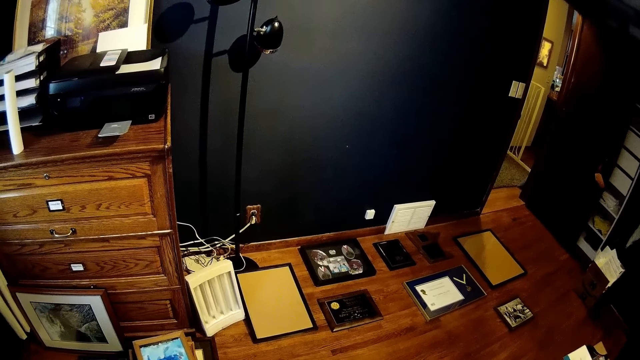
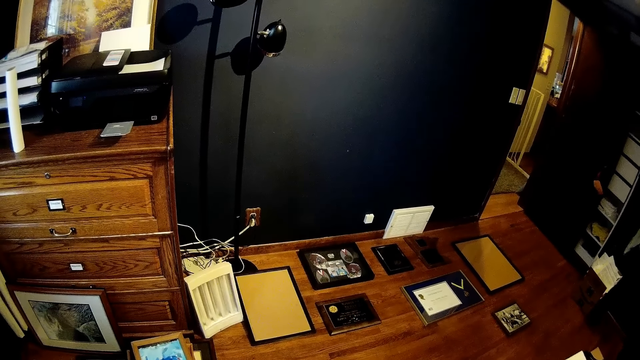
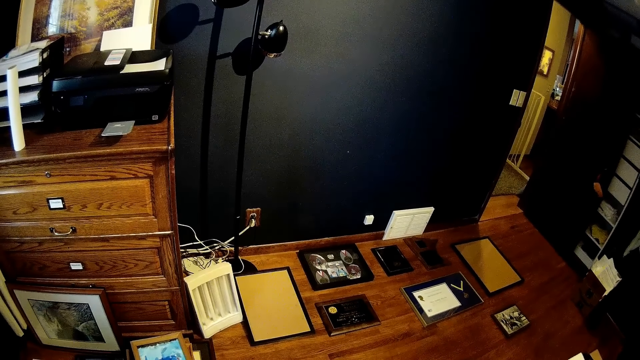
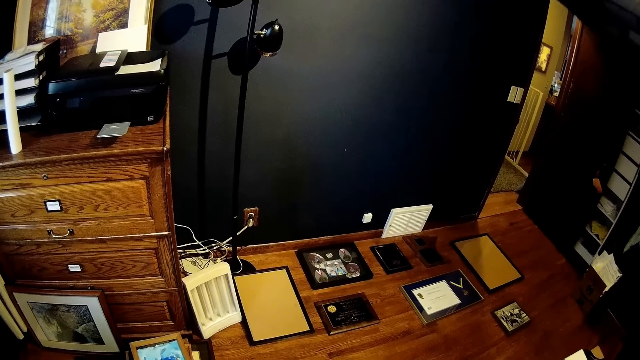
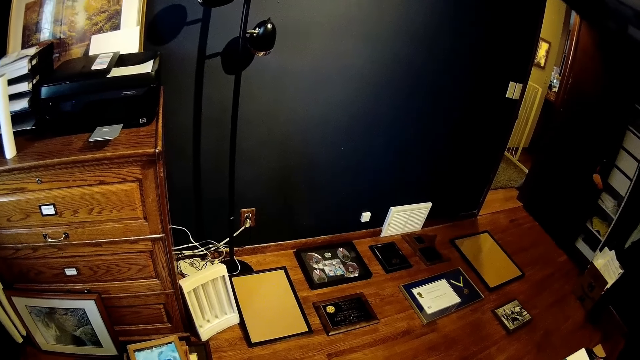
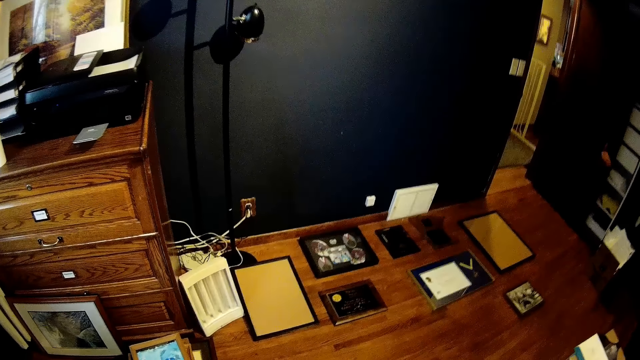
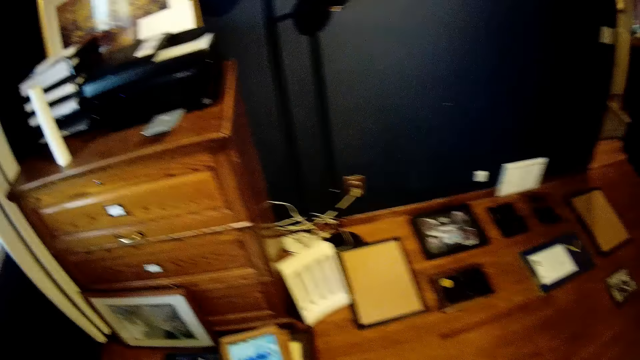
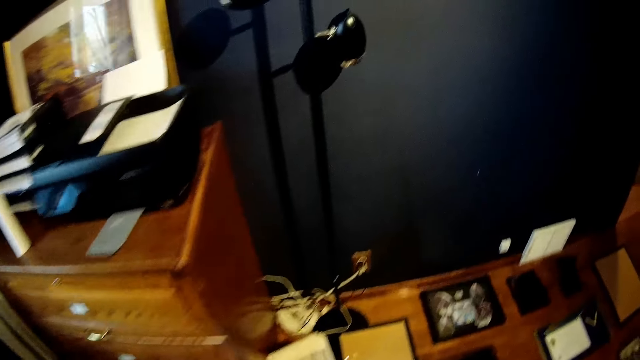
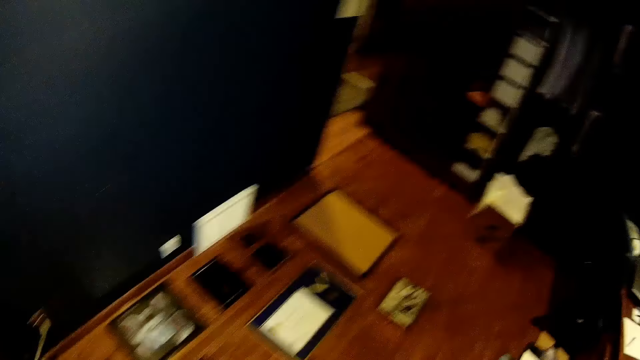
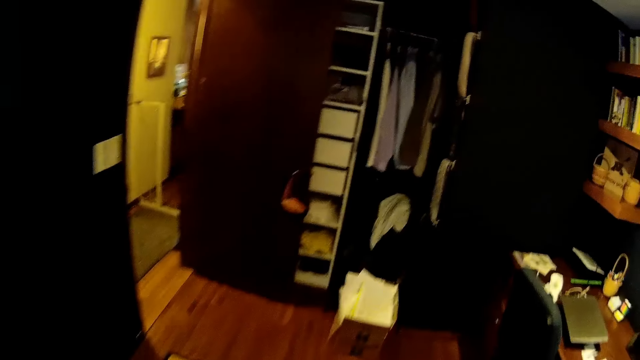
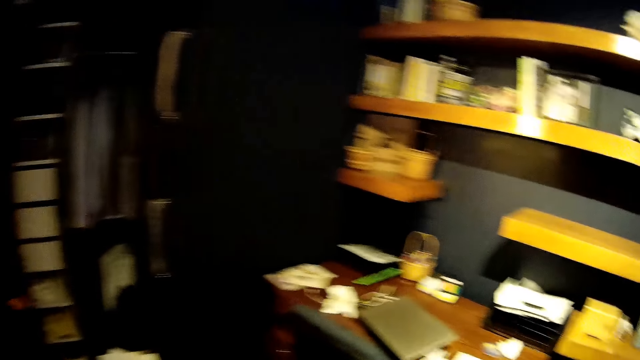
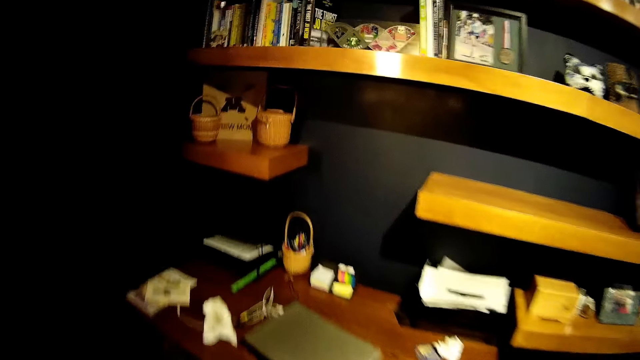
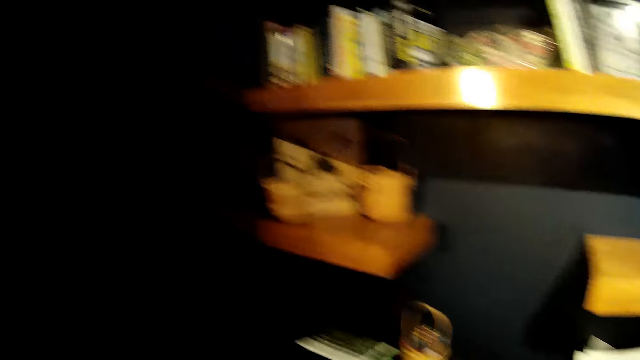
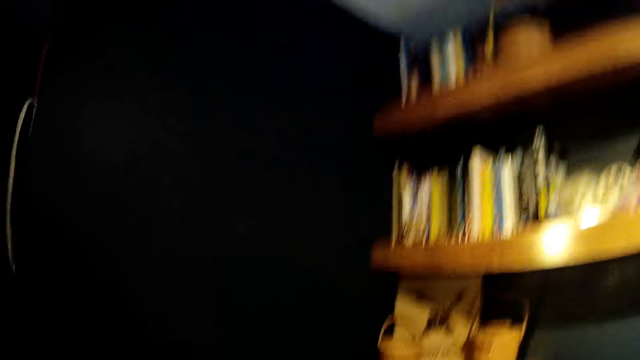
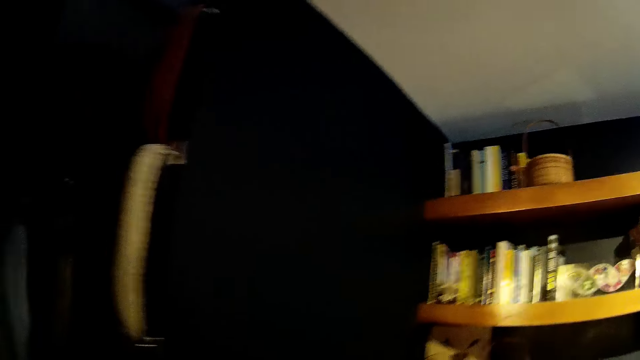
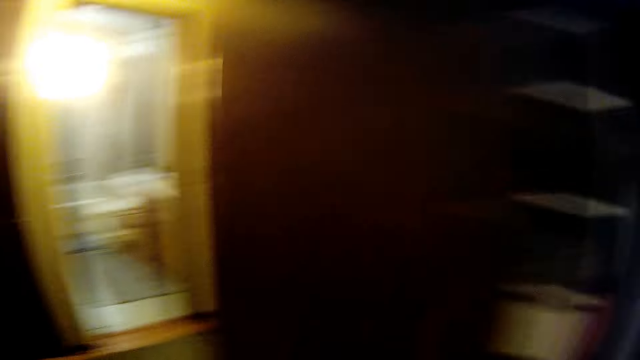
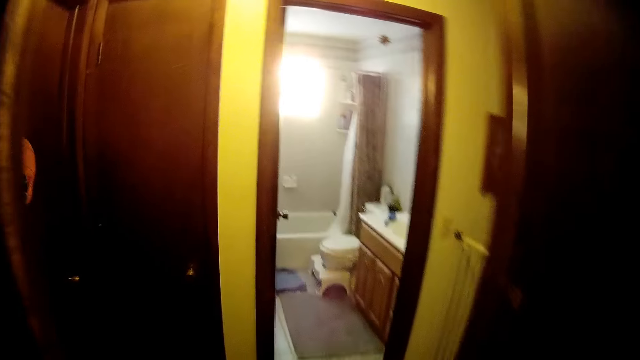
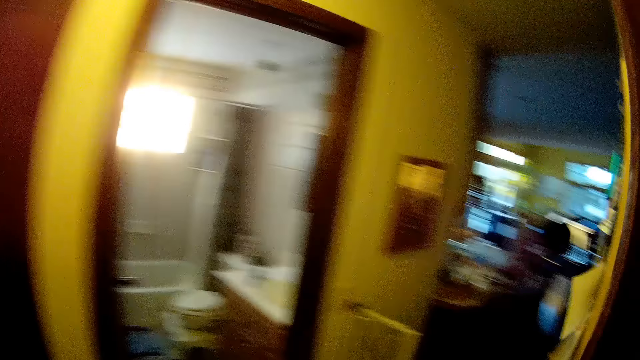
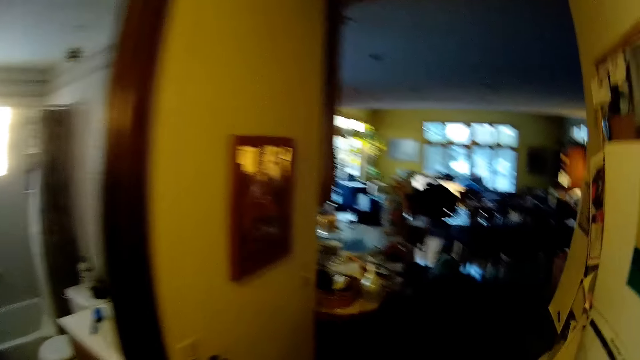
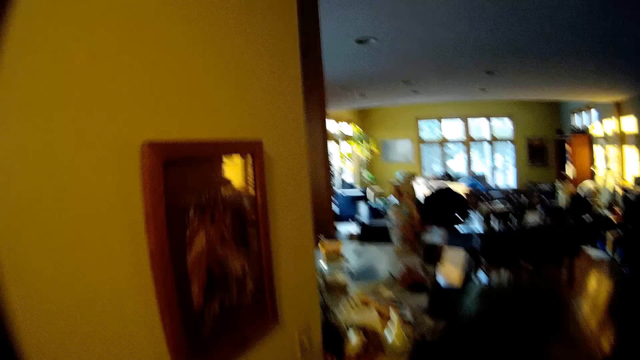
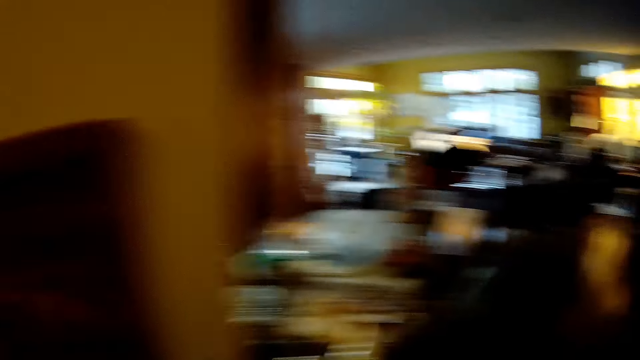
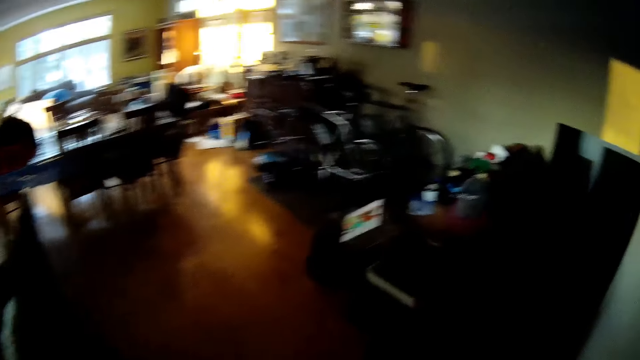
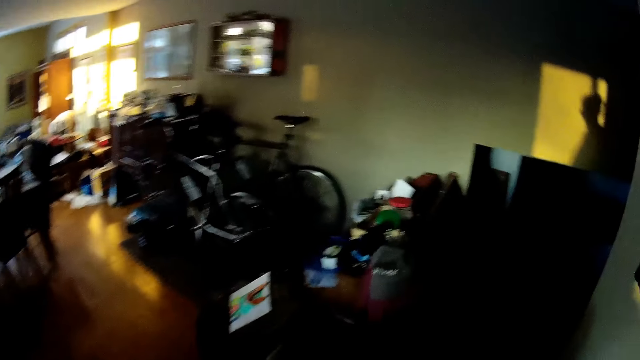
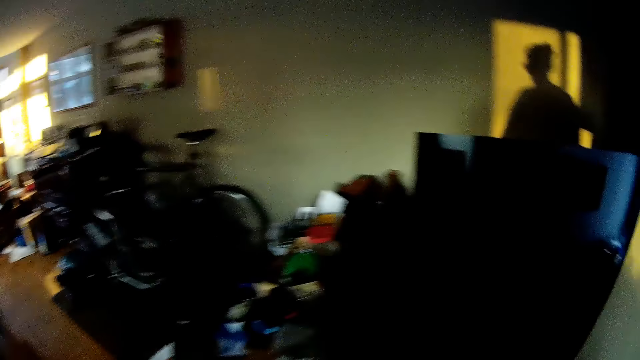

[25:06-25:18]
The camera wearer walks around. They walk towards the living room.

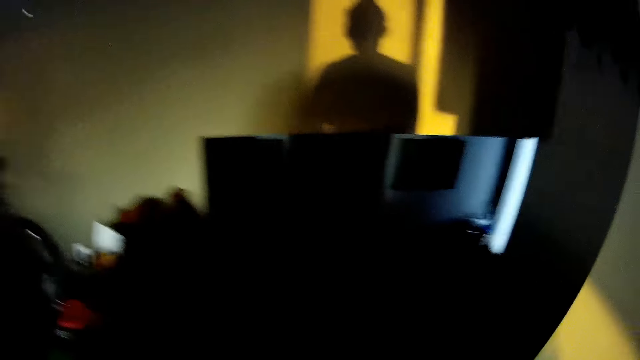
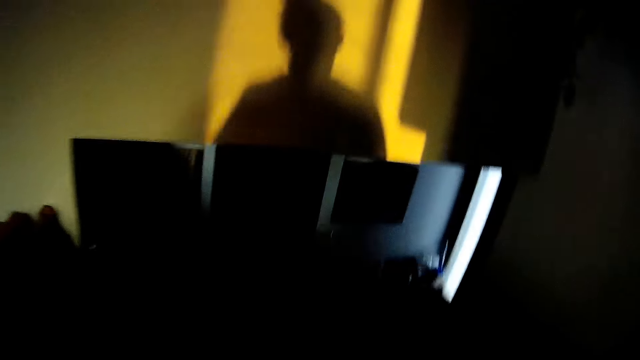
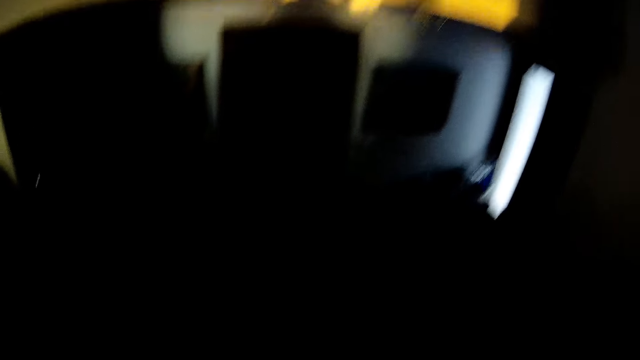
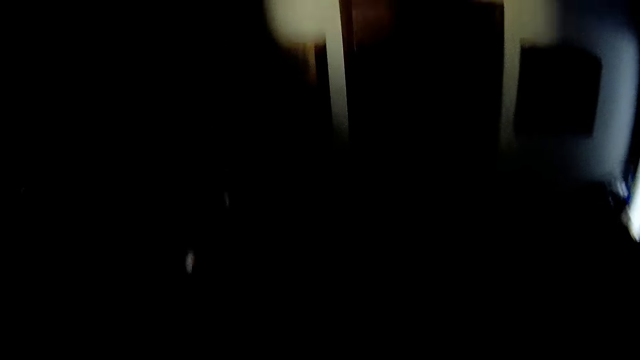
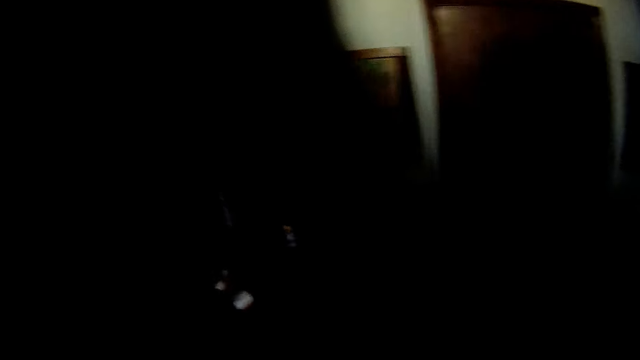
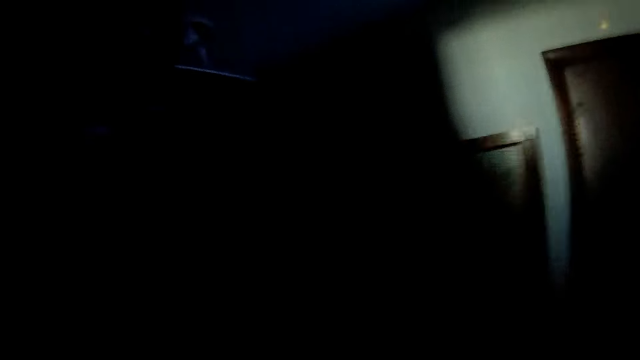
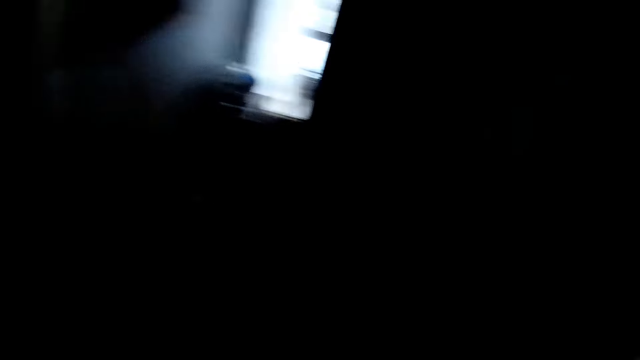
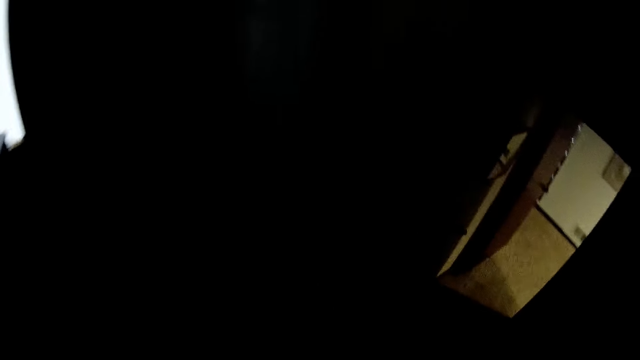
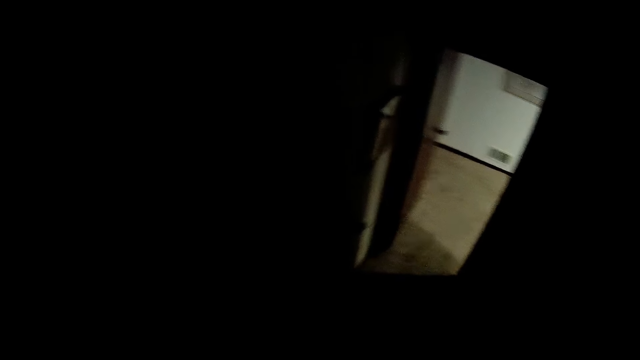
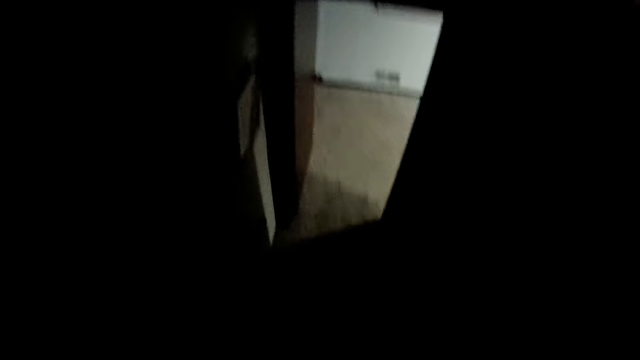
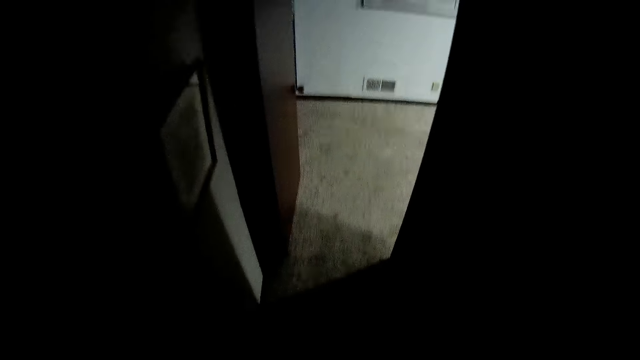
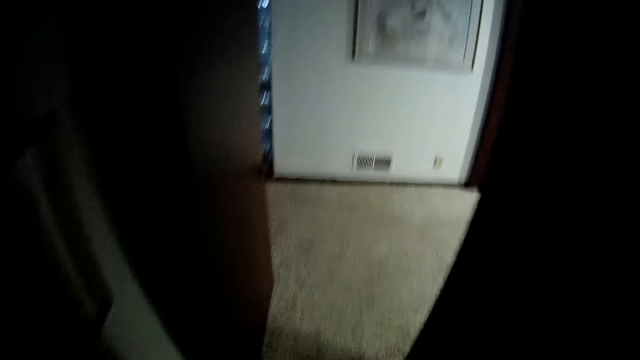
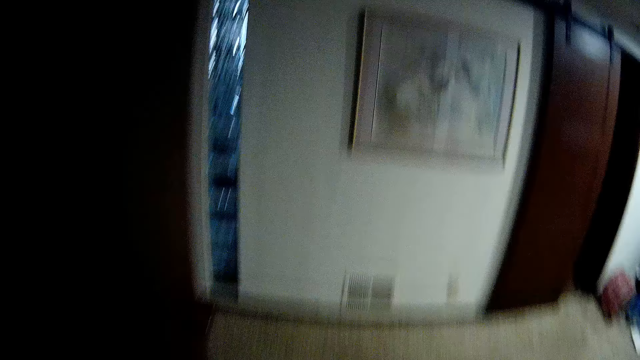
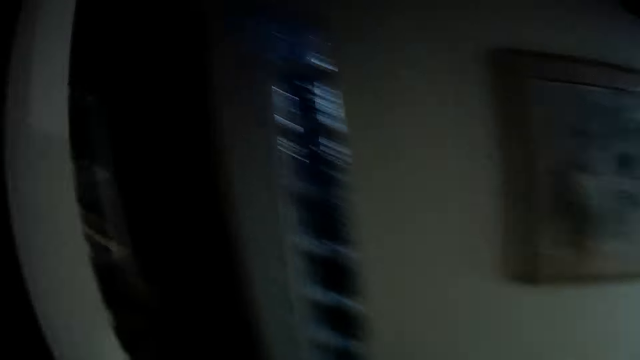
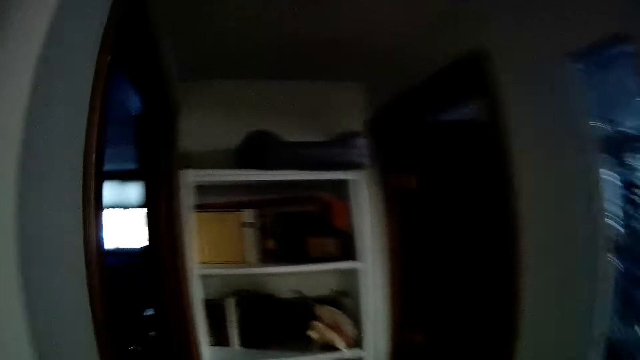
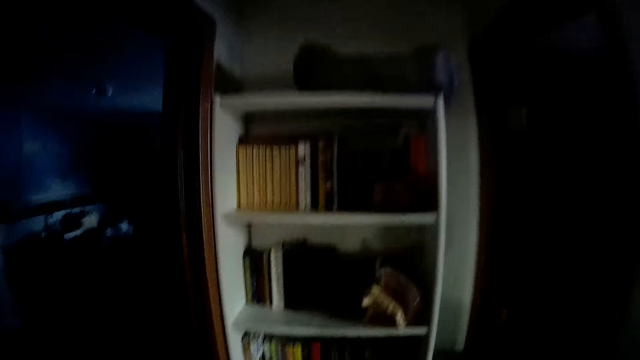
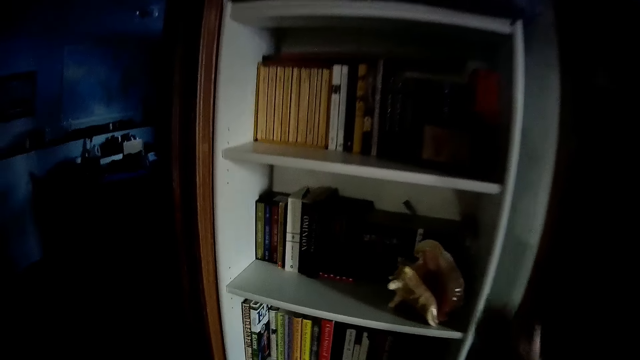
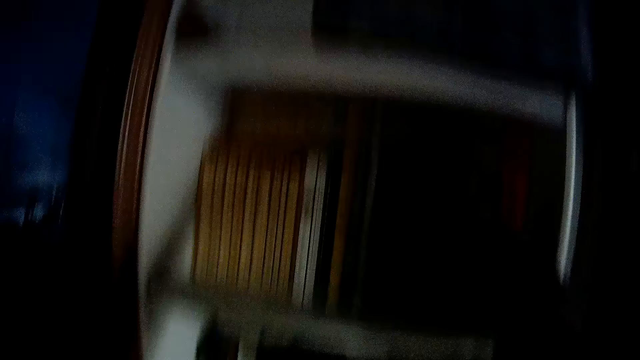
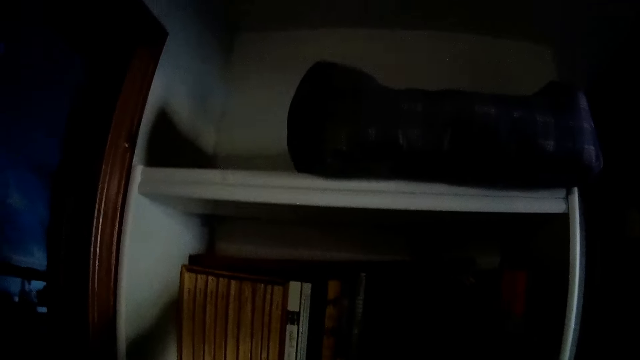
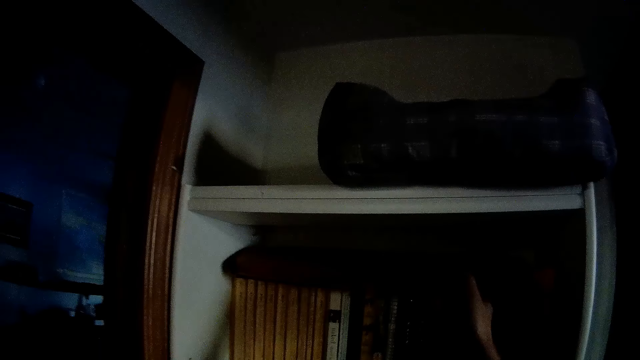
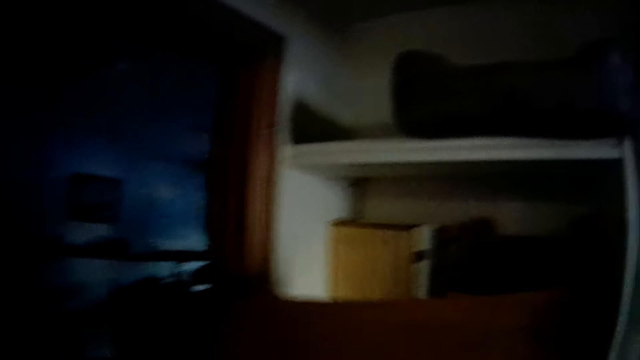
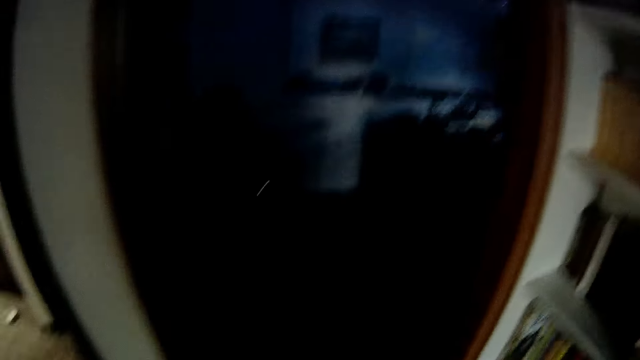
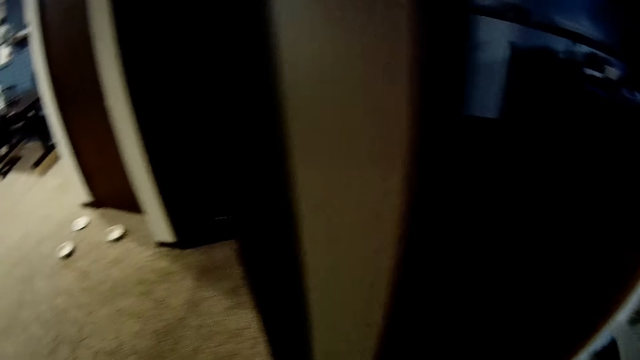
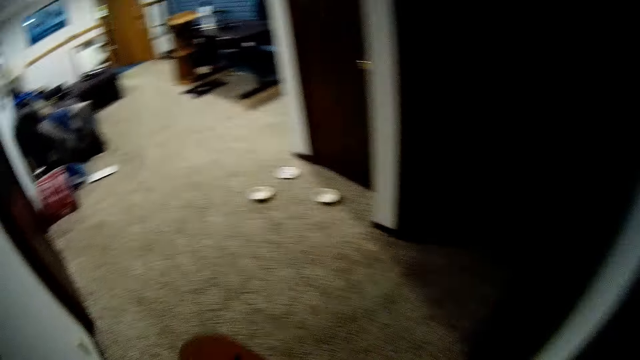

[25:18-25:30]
The camera wearer picks up a board or plaque from the shelf. They walk towards the art room with the plaque.
